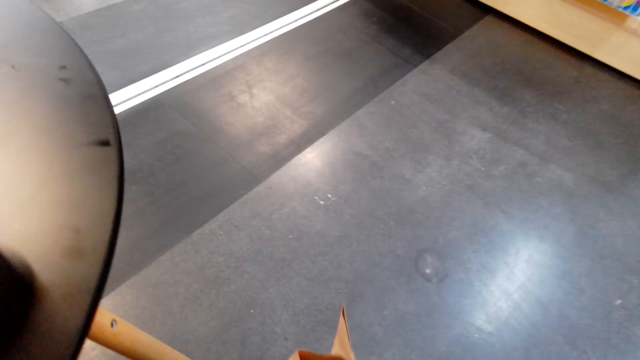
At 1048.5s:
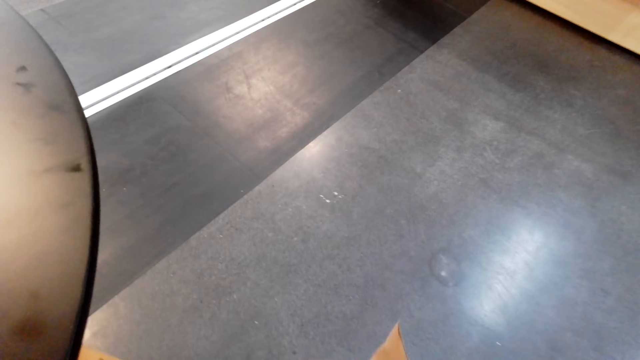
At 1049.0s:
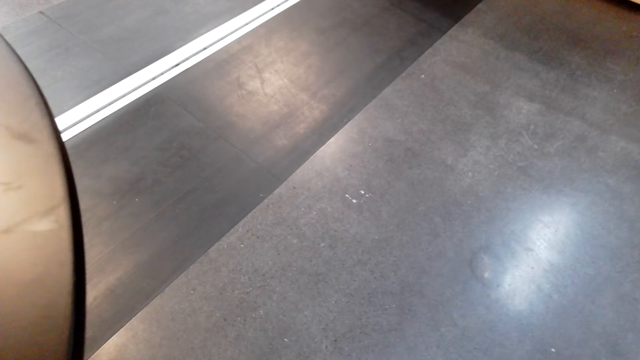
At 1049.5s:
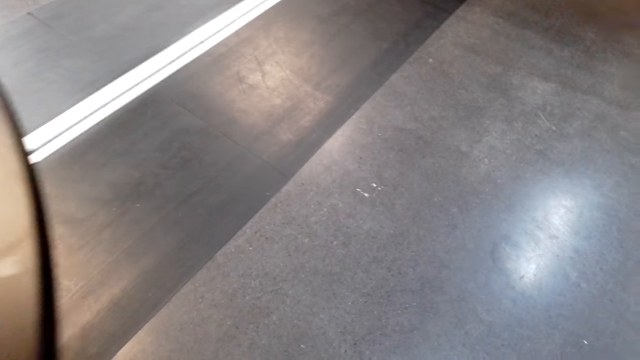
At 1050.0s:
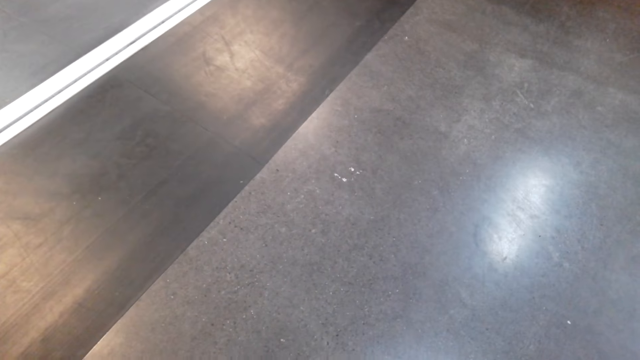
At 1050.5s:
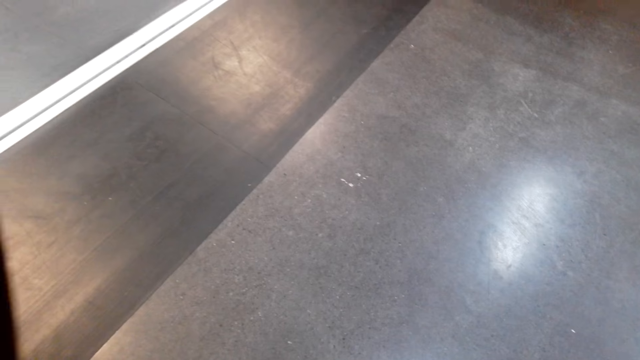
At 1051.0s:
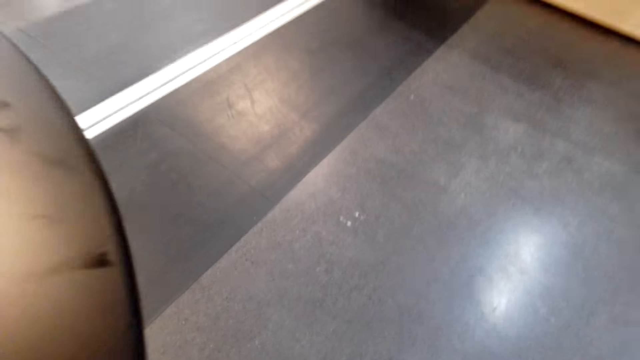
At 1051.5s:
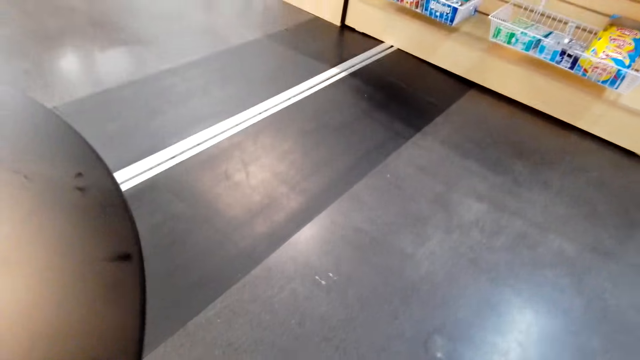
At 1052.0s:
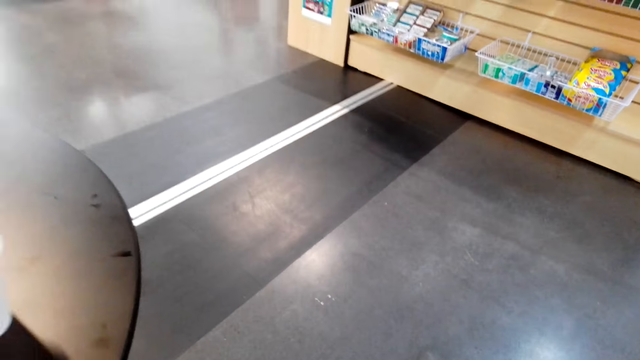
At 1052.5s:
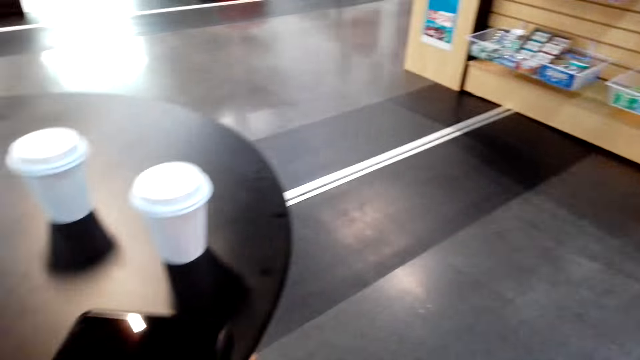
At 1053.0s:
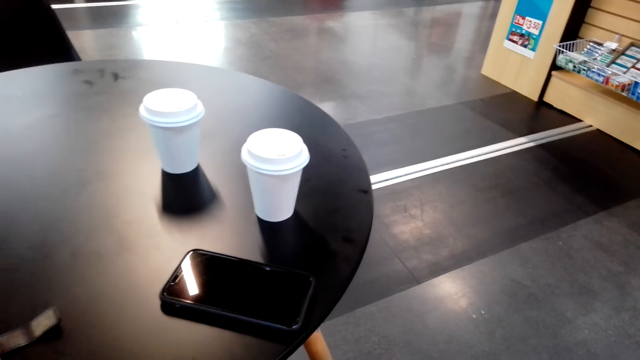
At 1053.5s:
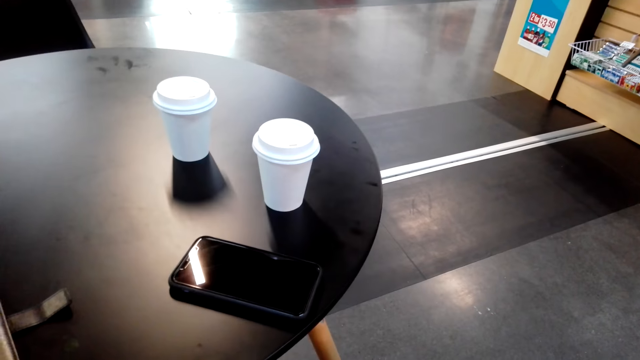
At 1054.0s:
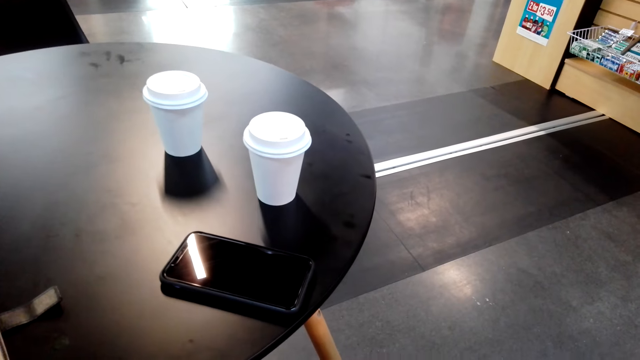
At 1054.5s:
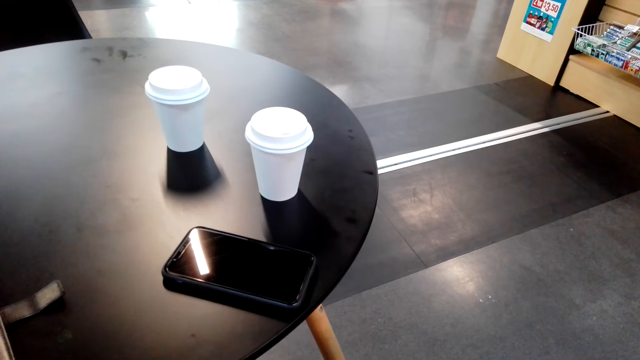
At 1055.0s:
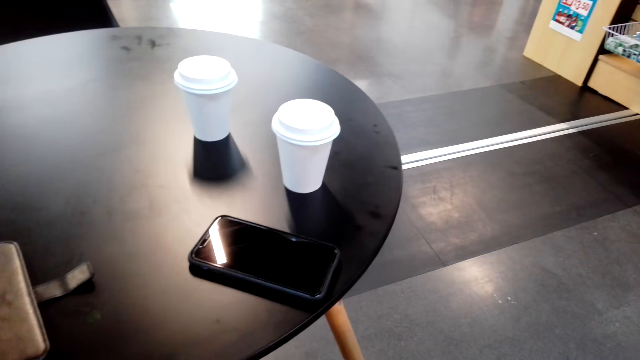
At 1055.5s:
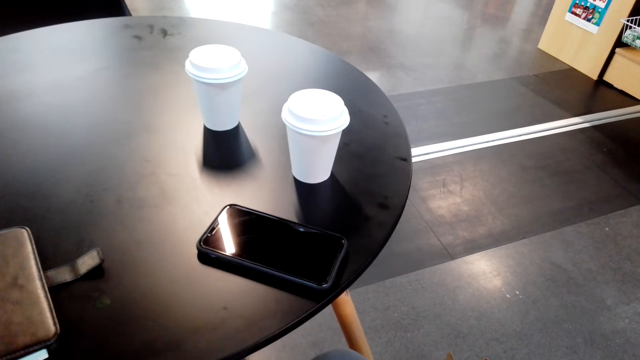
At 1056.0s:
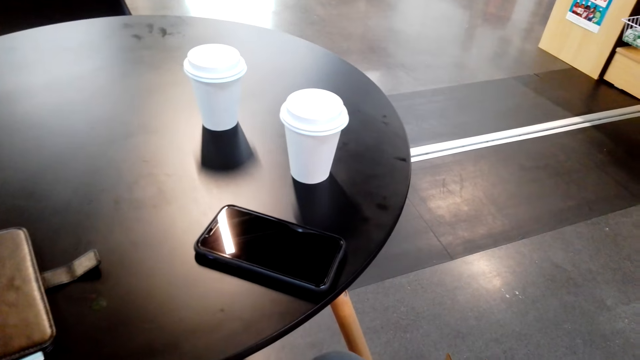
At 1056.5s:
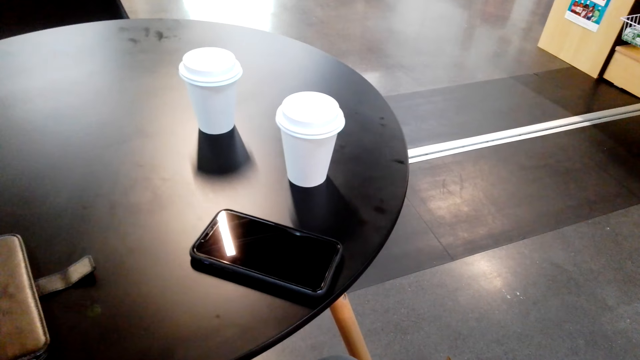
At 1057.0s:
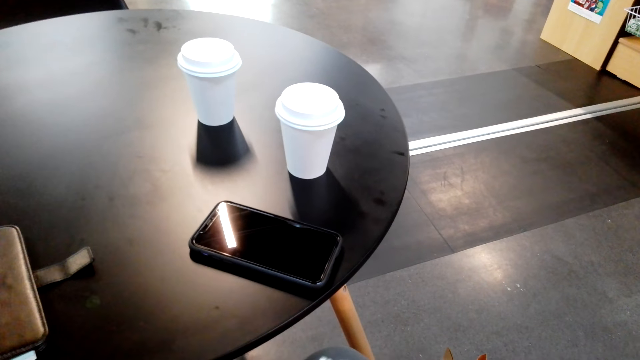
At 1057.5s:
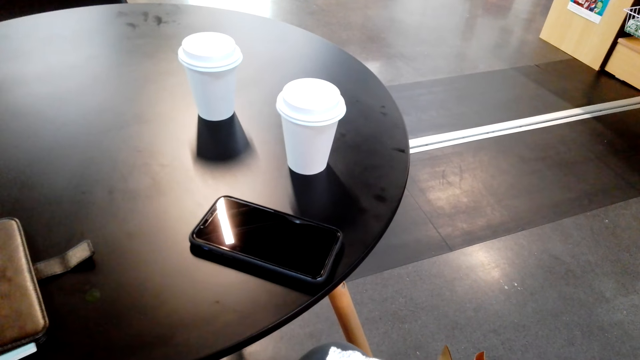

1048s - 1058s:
The camera wearer looks around the supermarket. They remove the snack.

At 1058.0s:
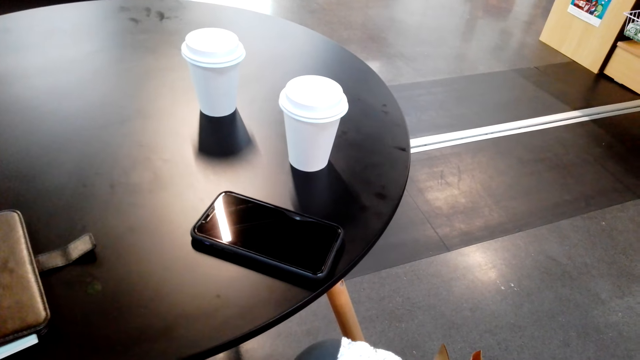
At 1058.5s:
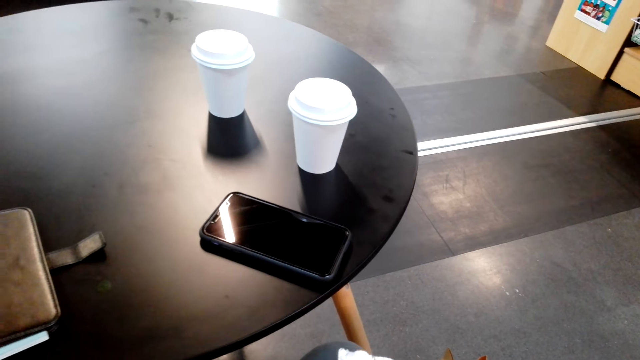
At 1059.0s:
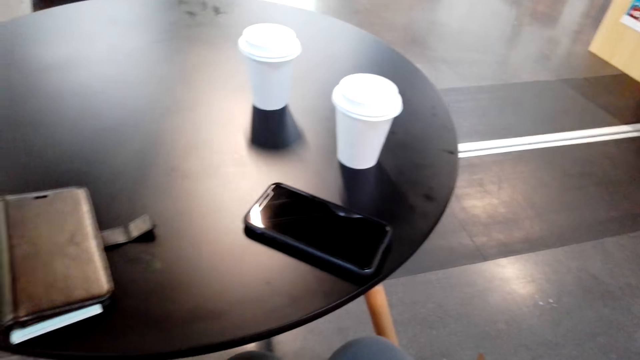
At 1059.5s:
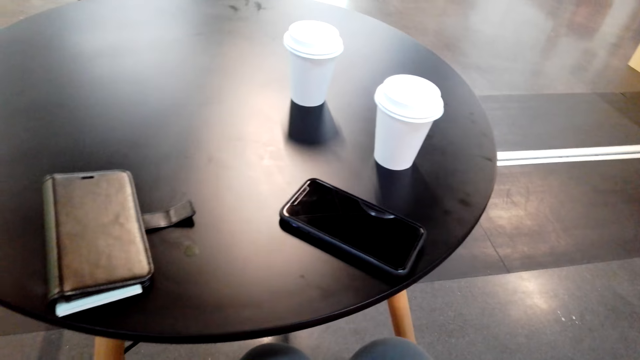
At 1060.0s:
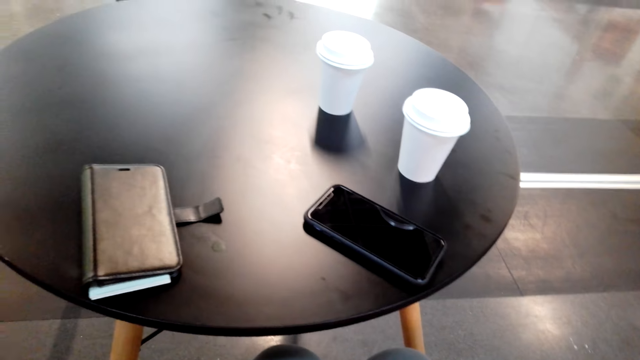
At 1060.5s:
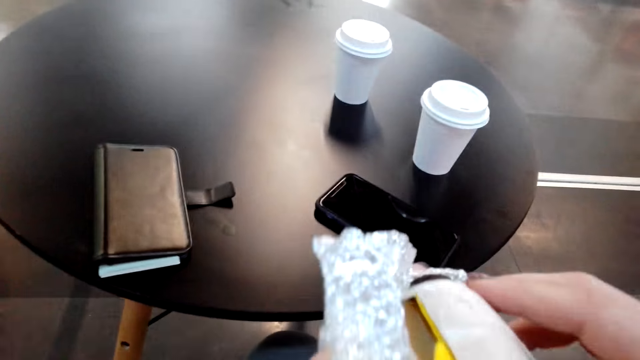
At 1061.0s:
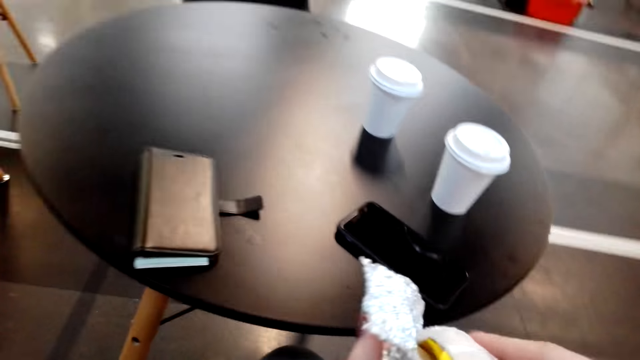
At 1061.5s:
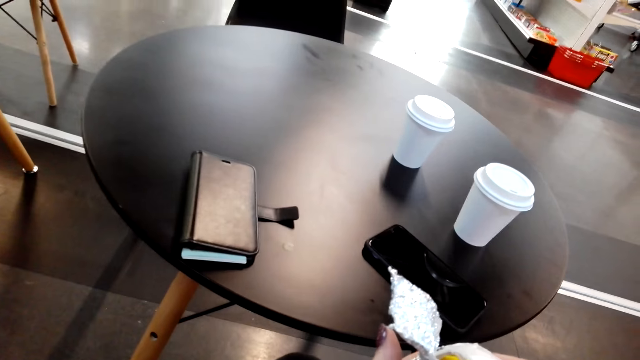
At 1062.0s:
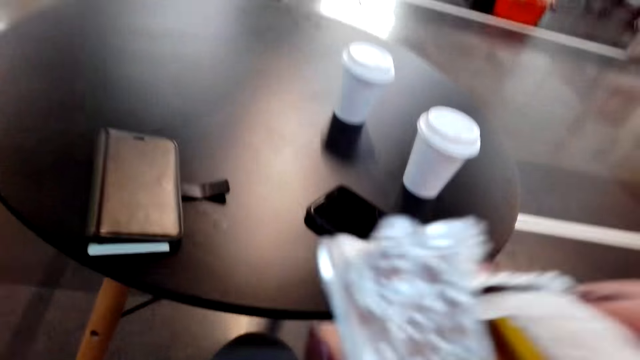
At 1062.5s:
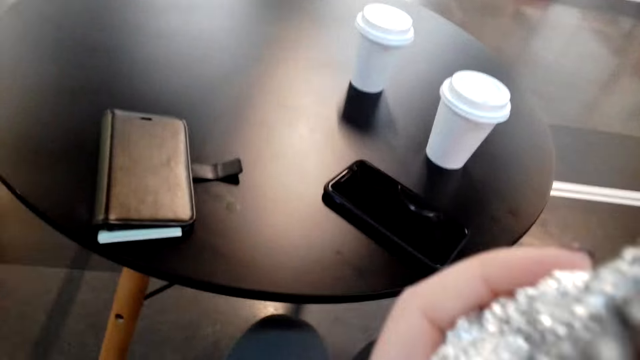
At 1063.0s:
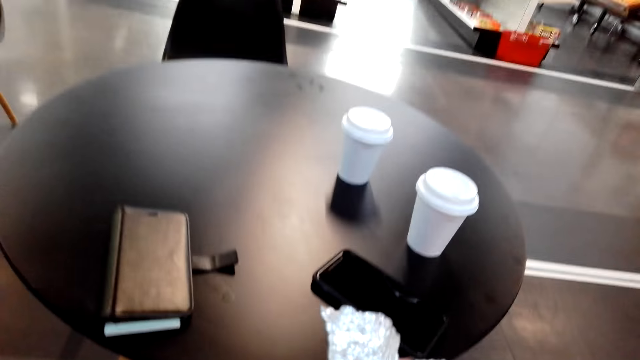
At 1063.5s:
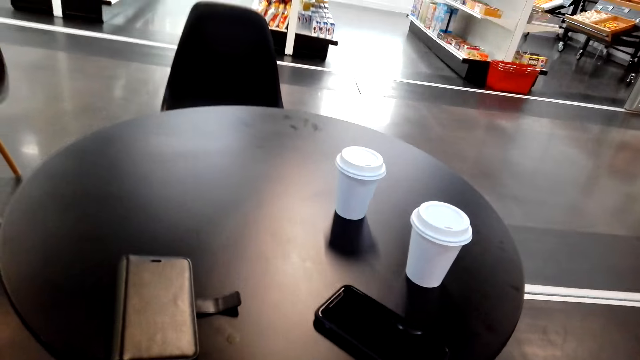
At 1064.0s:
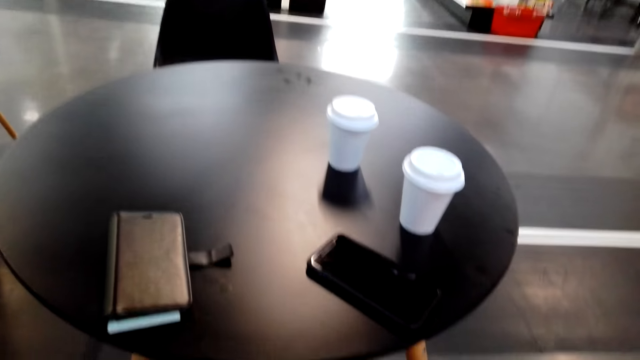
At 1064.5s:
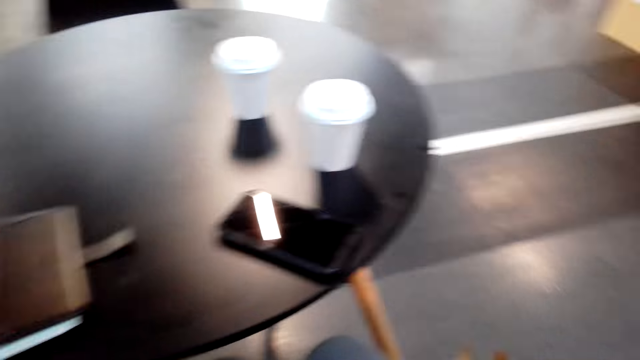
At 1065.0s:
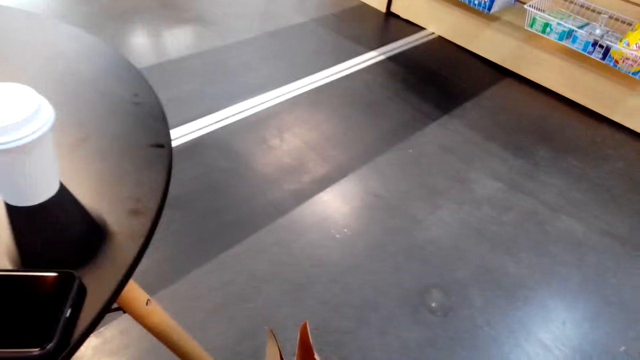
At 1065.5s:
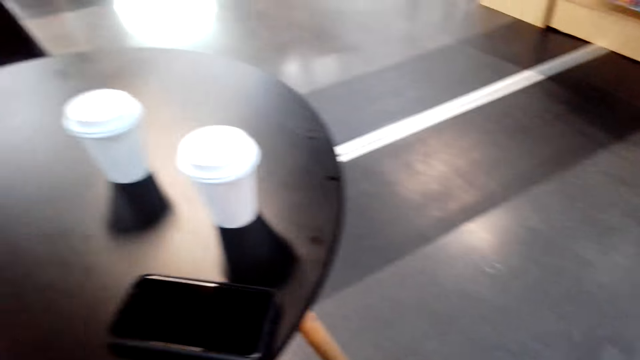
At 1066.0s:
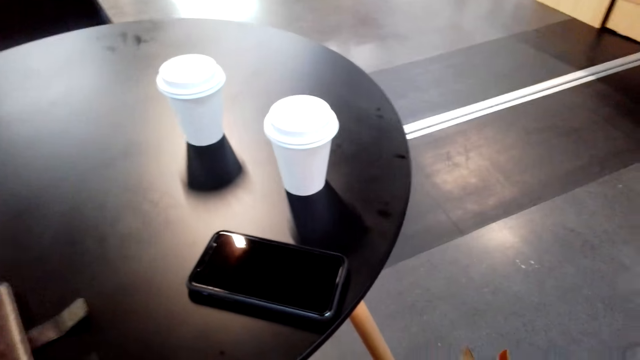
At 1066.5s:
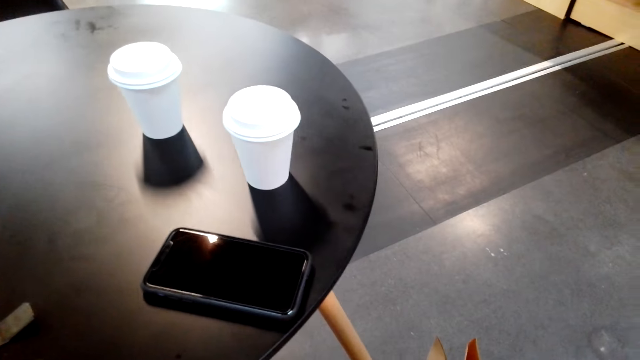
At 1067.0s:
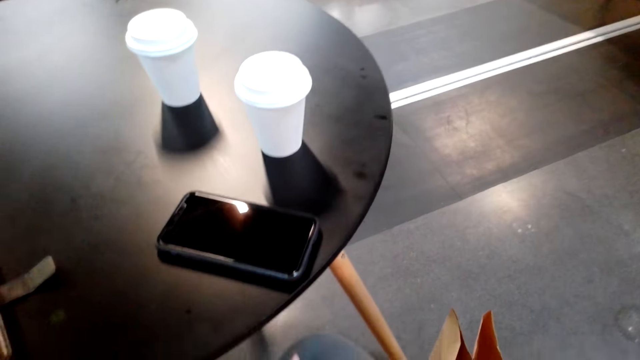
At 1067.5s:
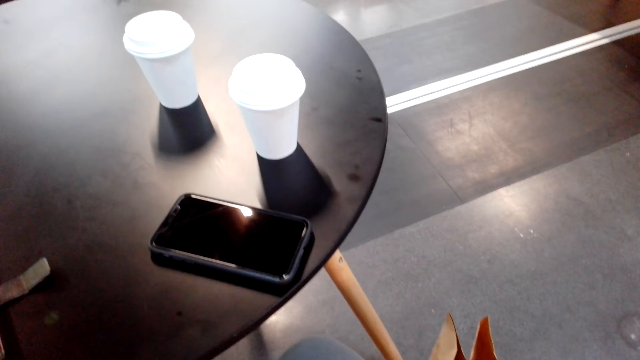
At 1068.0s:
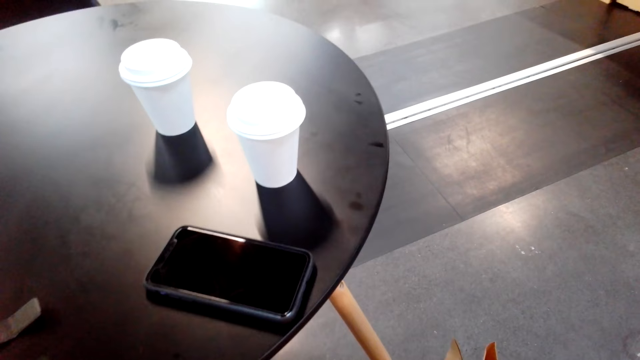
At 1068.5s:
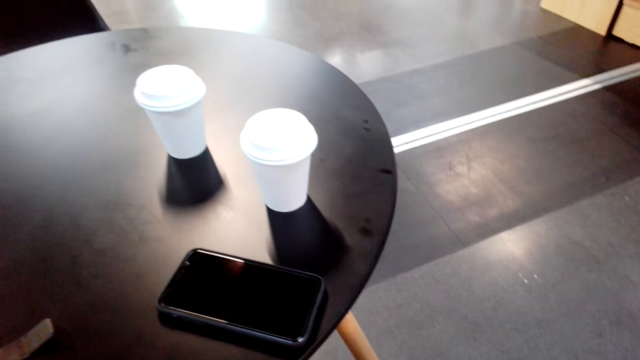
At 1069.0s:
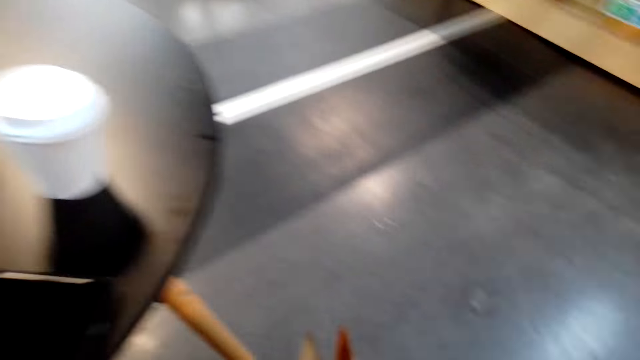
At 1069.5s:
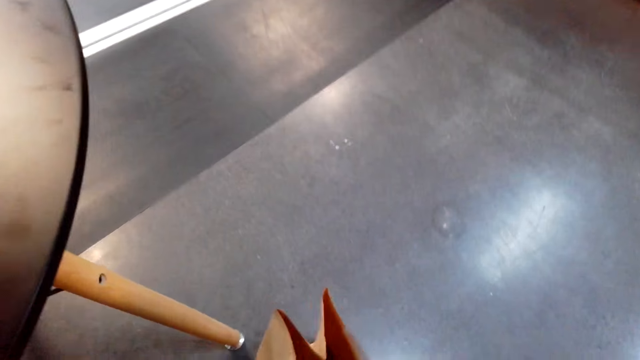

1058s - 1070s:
The camera wearer eats a snack. They look around the supermarket.
